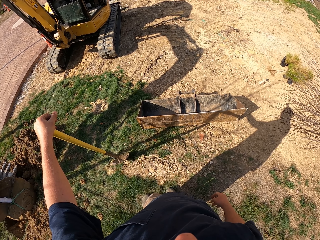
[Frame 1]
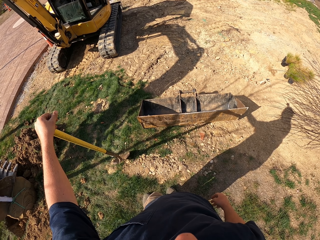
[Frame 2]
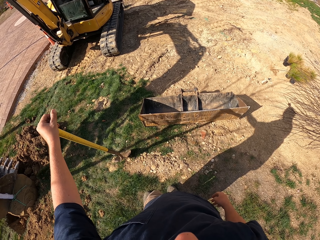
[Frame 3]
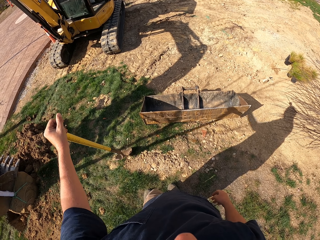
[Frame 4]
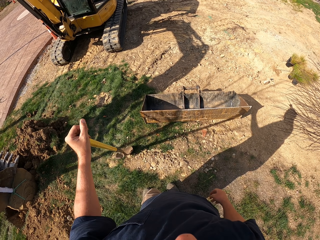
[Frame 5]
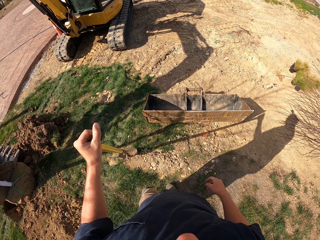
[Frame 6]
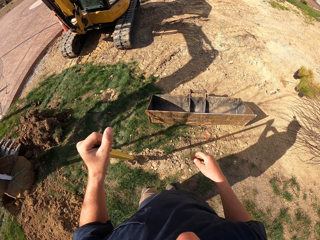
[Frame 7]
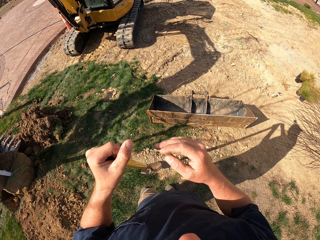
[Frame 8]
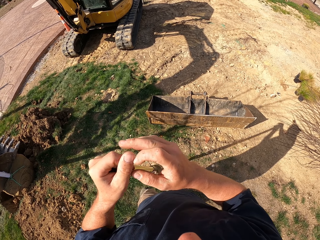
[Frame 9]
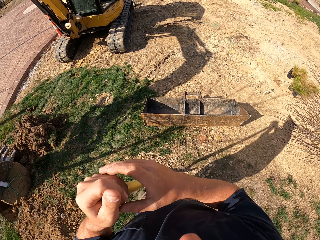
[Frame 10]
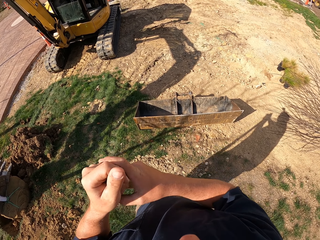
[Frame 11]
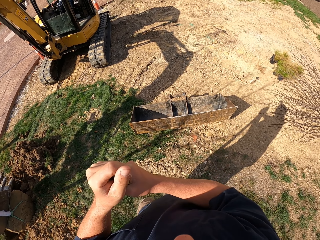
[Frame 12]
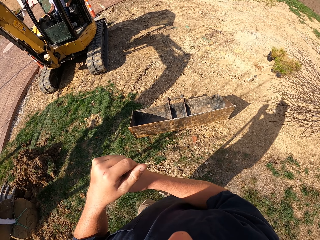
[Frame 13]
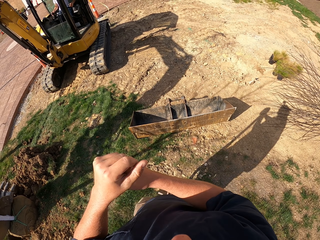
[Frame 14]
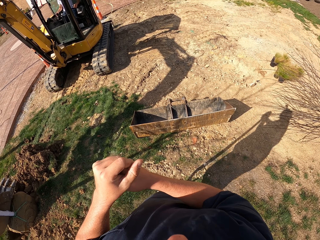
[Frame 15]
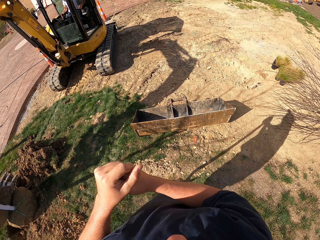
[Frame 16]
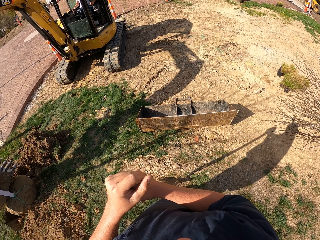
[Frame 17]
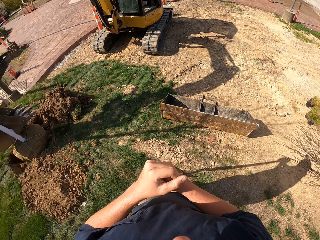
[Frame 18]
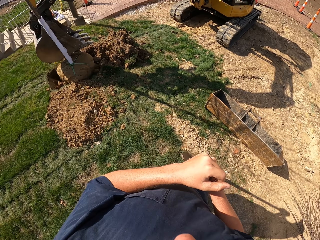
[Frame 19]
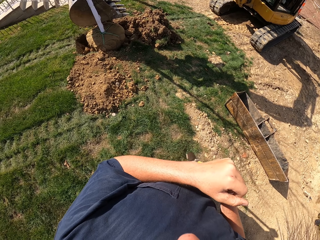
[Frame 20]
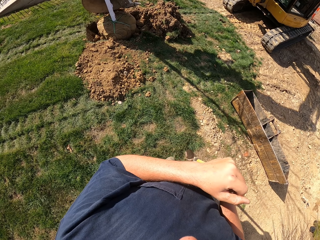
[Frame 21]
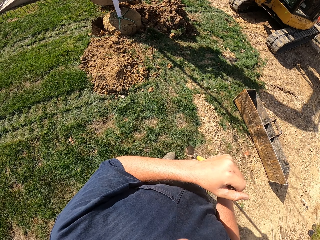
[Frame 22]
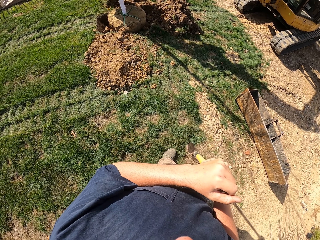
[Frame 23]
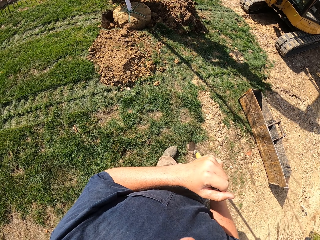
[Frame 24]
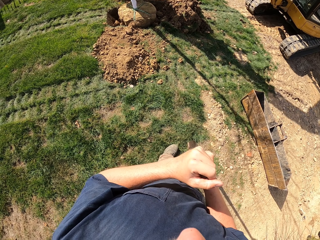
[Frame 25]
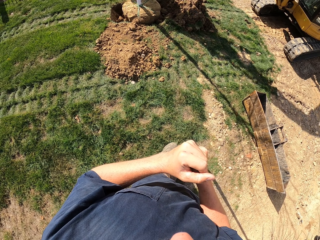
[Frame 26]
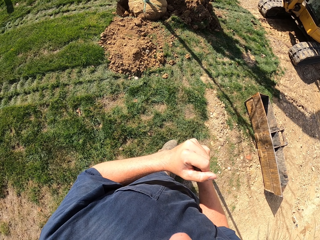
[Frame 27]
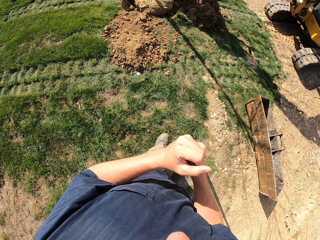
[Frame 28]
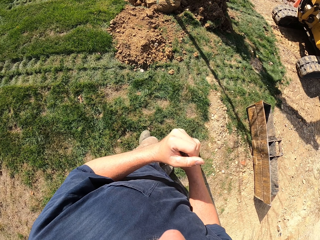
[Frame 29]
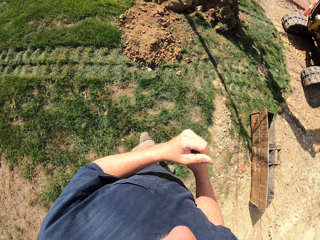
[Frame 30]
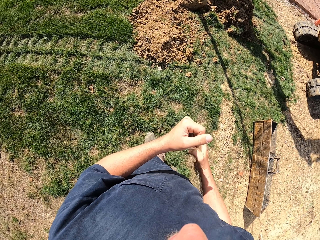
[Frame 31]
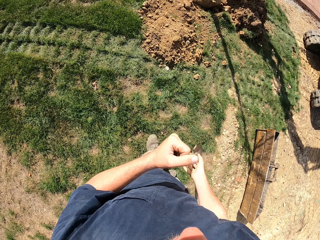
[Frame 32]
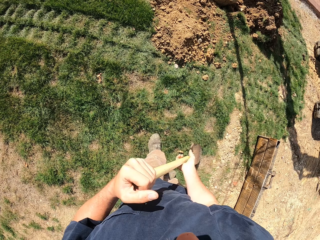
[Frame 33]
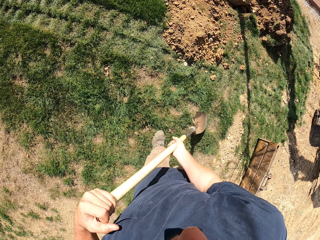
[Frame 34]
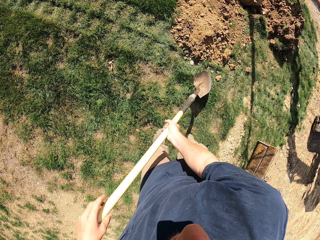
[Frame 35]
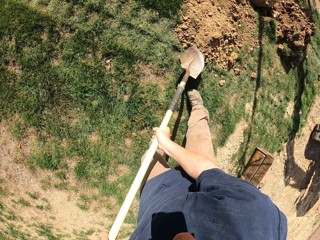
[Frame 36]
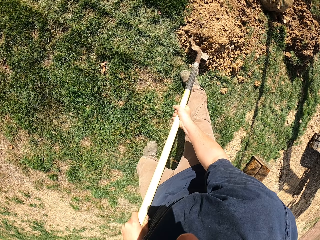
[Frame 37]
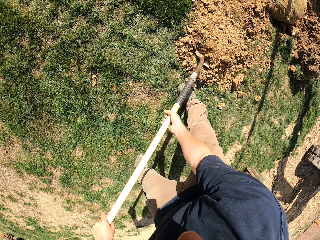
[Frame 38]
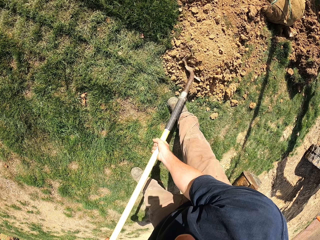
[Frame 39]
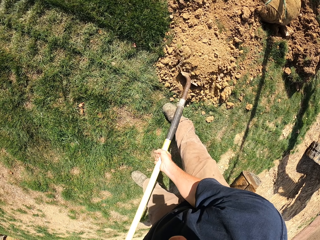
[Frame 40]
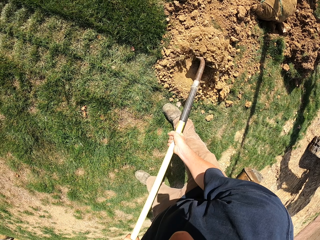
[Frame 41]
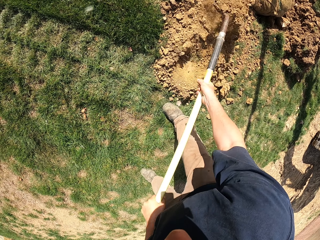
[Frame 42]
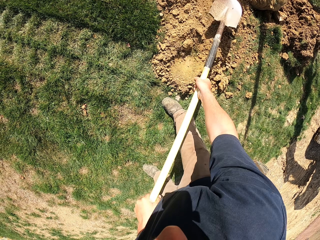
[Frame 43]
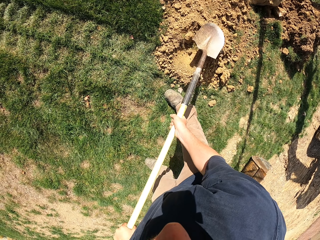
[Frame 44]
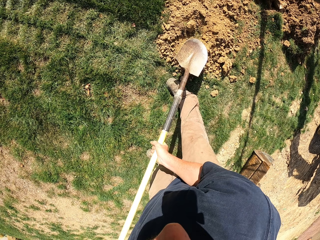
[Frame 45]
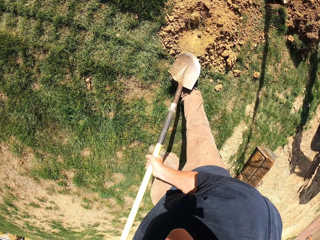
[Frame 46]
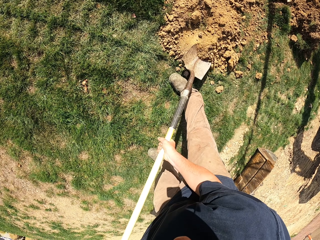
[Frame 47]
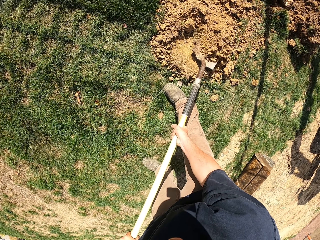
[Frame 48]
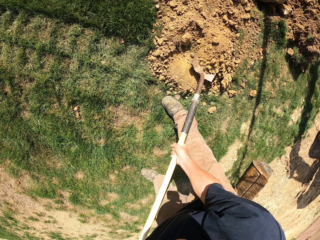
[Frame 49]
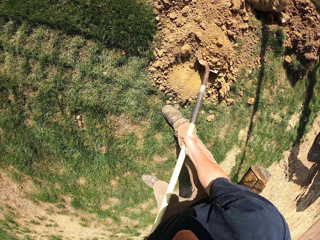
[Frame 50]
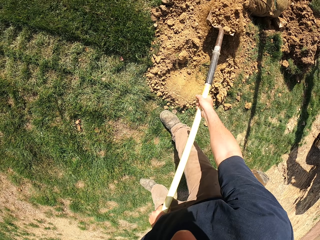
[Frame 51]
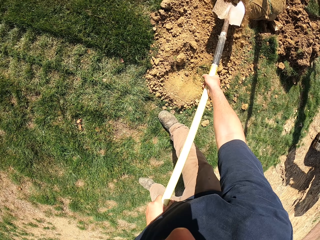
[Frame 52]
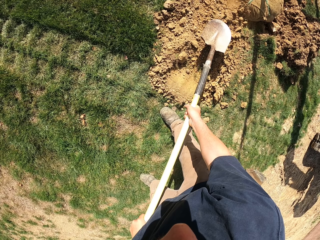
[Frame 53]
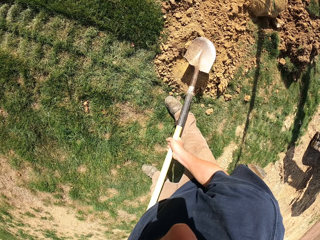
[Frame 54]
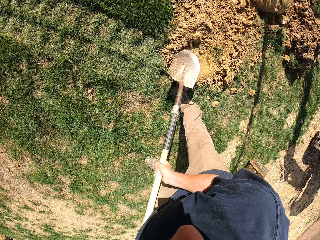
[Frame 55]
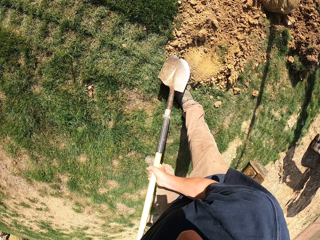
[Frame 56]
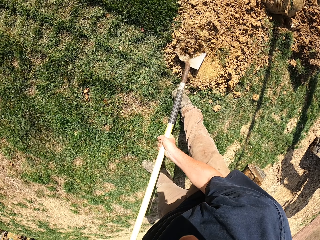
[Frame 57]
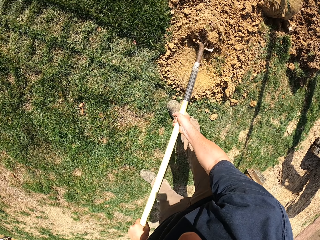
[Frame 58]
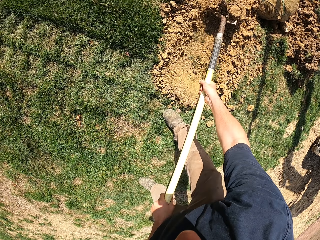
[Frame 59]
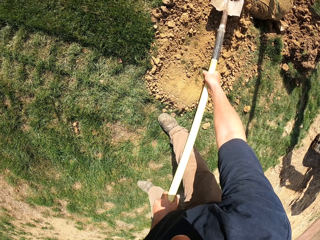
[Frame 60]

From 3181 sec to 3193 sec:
The camera wearer pulls the shovel. They hold the shovel. They look around. They lift the shovel and scoop soil with the shovel. They lift the shovel and pour the soil from the shovel in the hole. They move the shovel and scoop the soil with the shovel. They pour the soil from the shovel. They scoop the soil with the shovel.

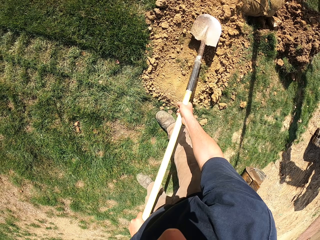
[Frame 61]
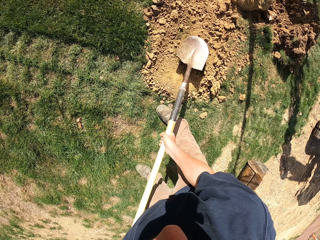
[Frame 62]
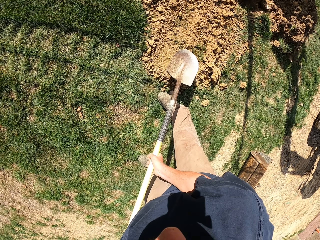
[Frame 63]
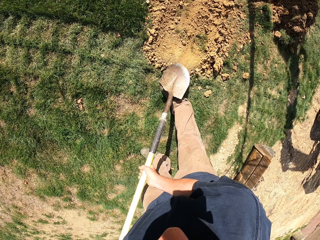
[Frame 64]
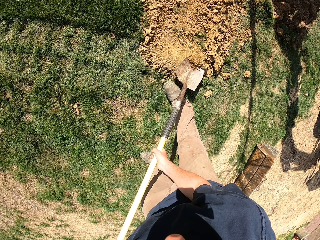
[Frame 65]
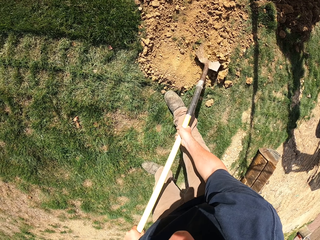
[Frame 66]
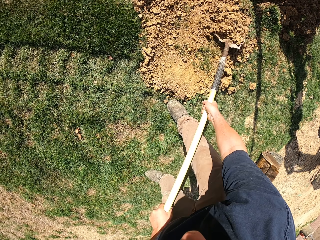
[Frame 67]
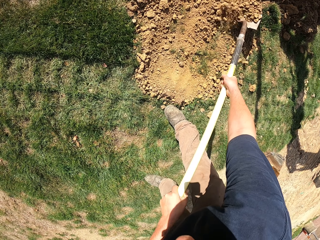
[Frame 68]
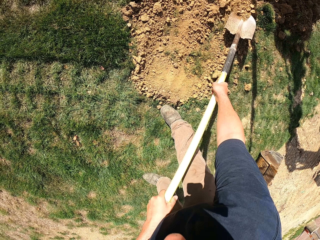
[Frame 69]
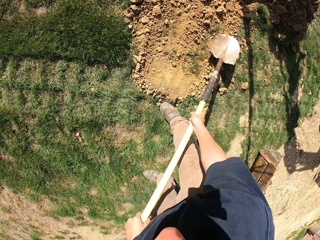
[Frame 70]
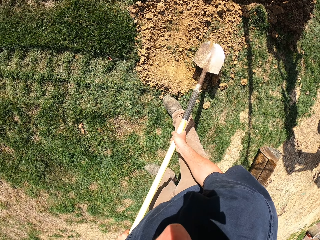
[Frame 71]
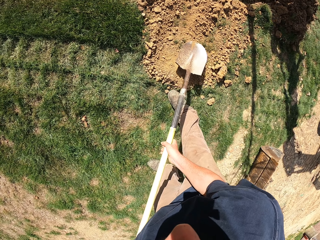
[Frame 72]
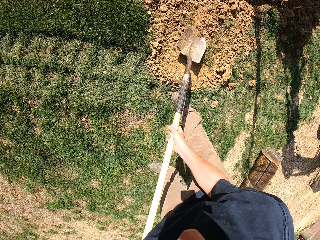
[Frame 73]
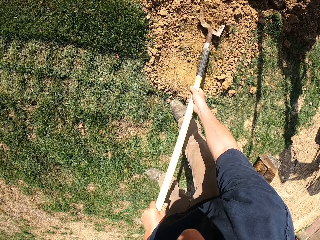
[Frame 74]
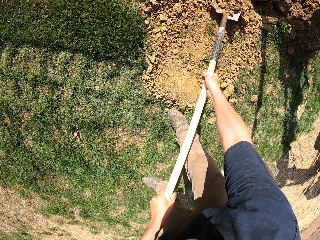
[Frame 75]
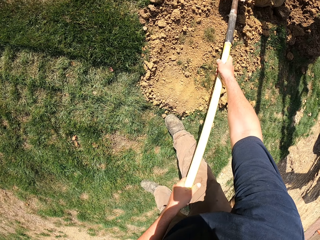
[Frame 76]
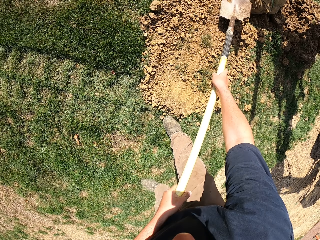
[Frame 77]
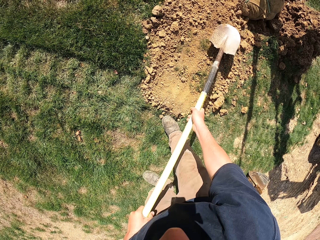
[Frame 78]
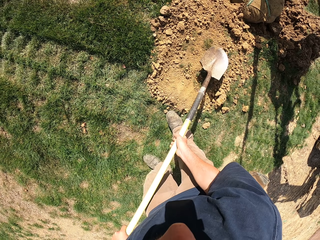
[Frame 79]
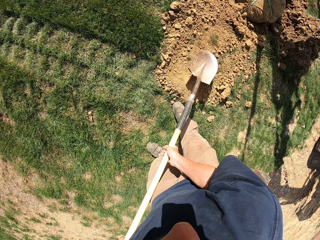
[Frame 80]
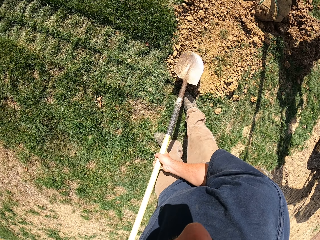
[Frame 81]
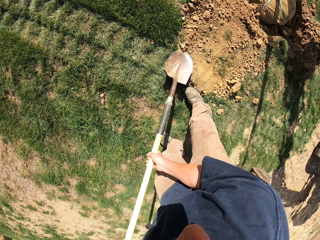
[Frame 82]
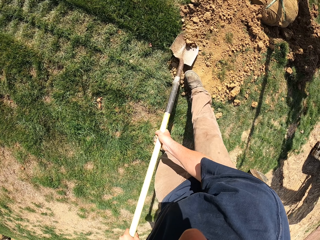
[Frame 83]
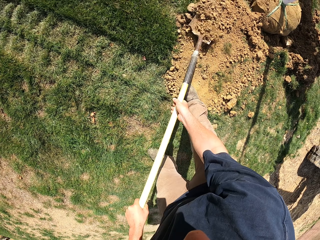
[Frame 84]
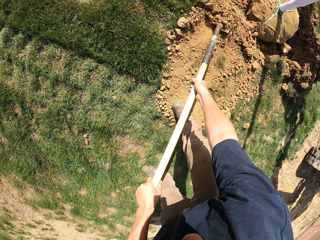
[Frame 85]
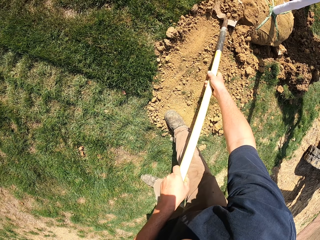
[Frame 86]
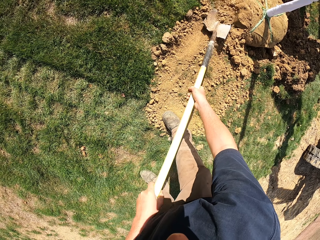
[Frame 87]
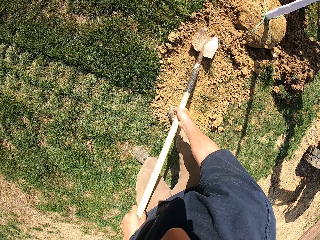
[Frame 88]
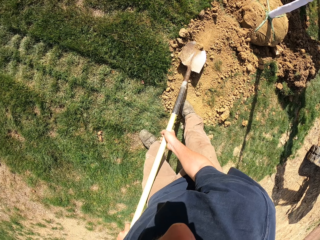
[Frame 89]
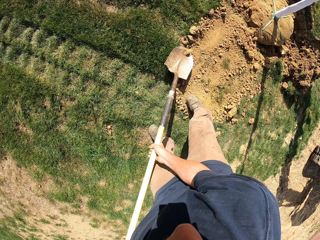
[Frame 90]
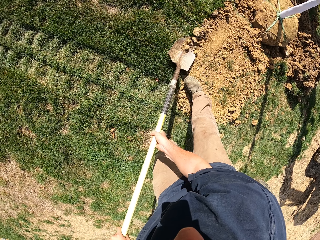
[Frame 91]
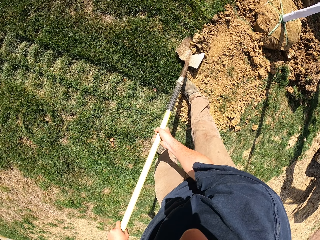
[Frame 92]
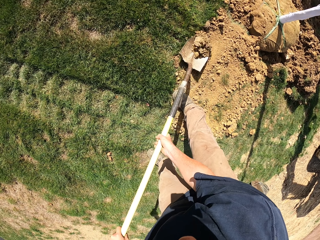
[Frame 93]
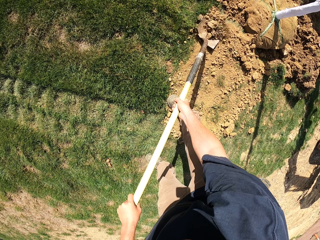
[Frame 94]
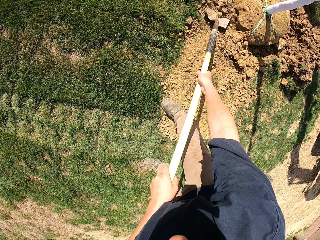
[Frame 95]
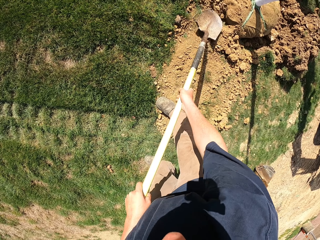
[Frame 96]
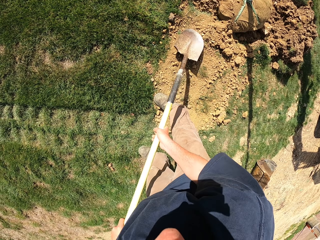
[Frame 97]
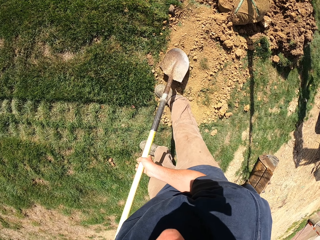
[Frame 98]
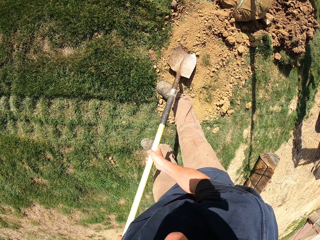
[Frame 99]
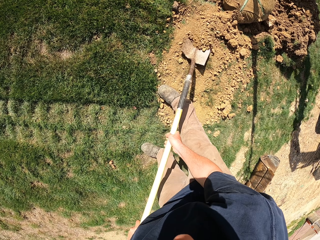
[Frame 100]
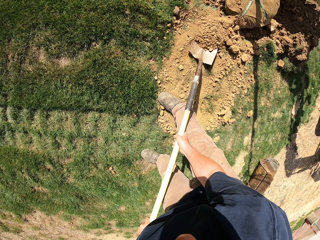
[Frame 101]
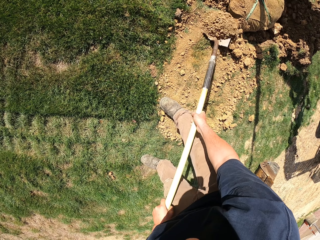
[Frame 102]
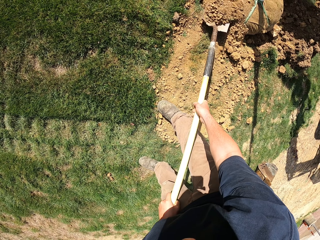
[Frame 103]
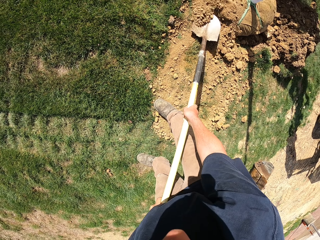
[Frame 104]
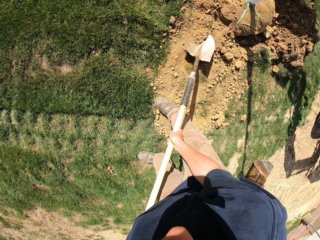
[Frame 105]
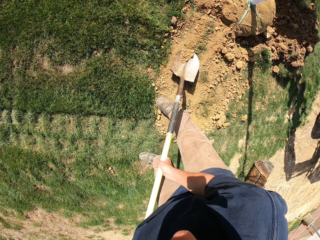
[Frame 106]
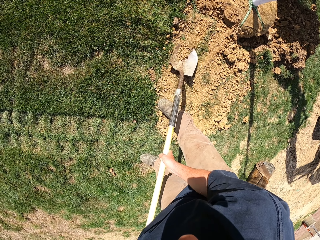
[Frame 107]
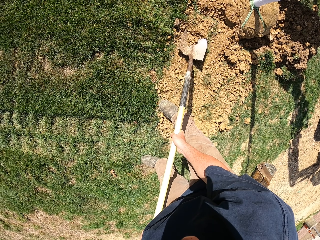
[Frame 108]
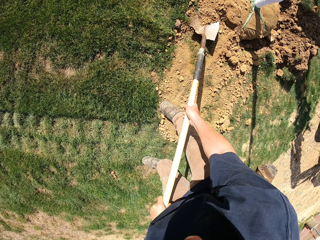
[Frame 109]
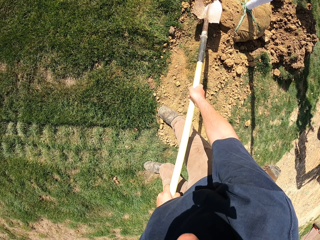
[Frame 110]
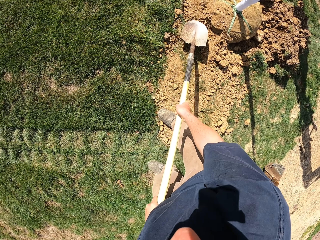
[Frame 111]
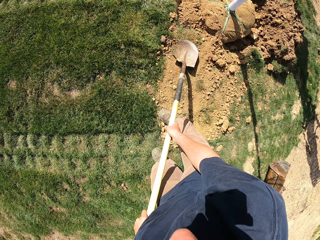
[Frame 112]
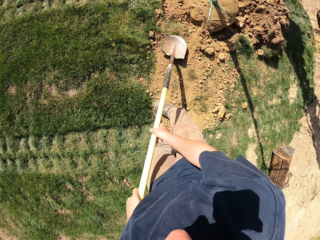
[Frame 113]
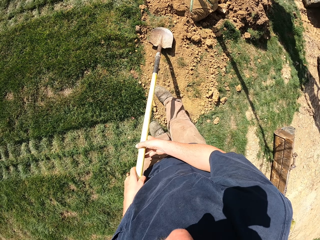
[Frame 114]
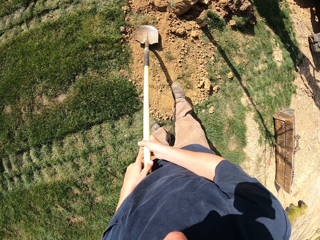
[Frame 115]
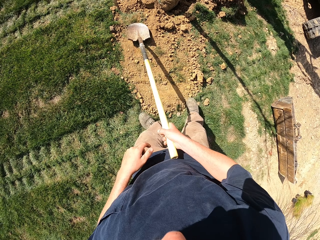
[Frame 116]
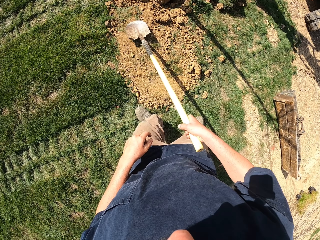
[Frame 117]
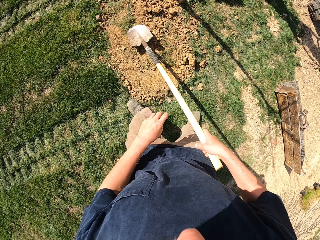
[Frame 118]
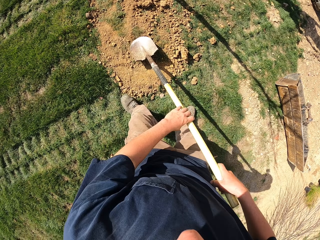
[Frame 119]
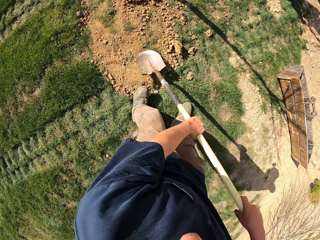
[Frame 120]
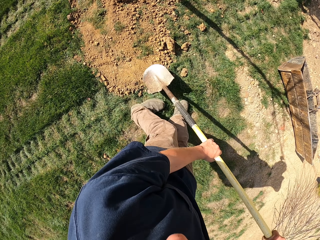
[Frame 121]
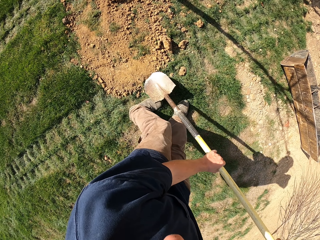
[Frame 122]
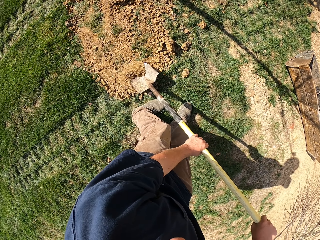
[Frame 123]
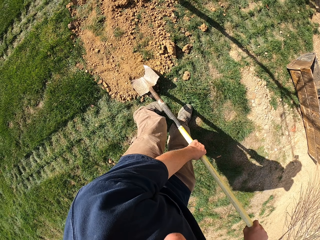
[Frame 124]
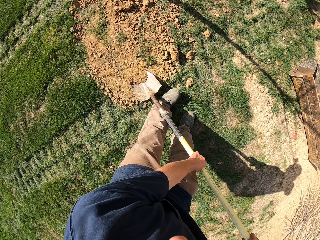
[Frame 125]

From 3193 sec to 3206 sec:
The camera wearer pours soil from the shovel. They move the shovel, scoop the soil with the shovel, and pour the soil from the shovel. They push the soil with the shovel. They move the shovel and push the soil with the shovel. They move the shovel and push the soil with the shovel. They move the shovel and push the soil with the shovel. They move the shovel and push the soil with the shovel. They look around. They pull the shovel and scoop the soil with the shovel.
